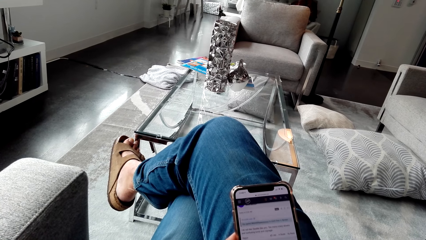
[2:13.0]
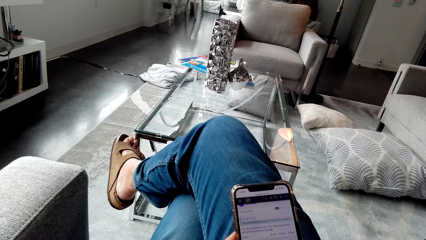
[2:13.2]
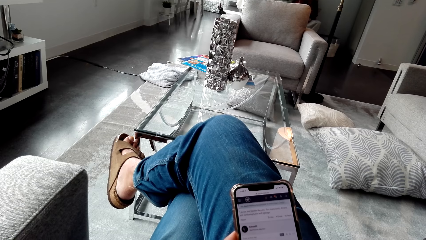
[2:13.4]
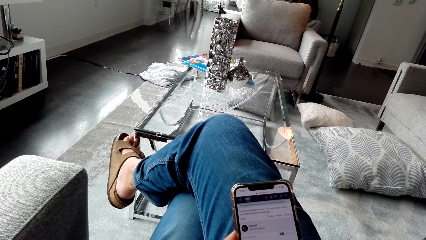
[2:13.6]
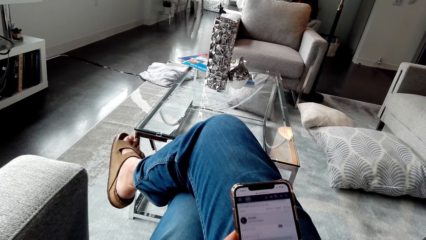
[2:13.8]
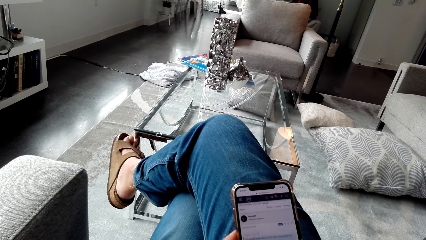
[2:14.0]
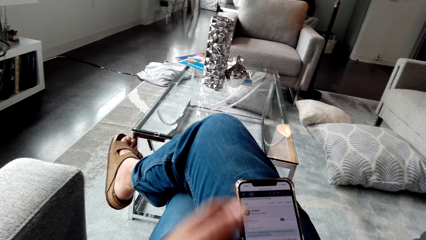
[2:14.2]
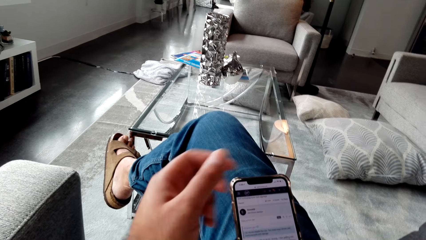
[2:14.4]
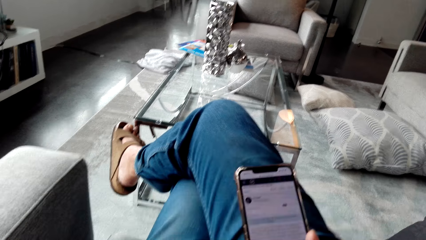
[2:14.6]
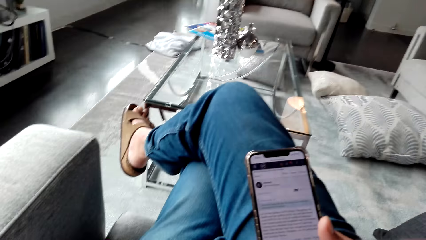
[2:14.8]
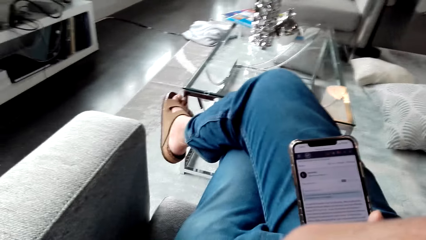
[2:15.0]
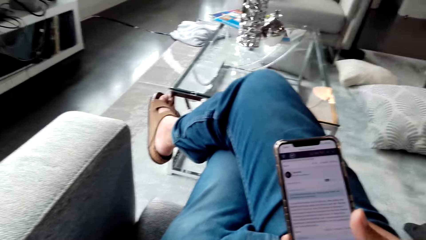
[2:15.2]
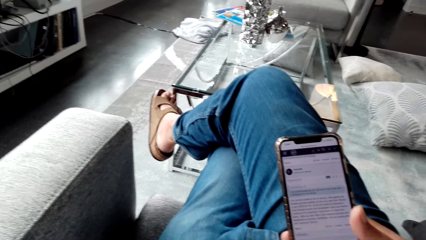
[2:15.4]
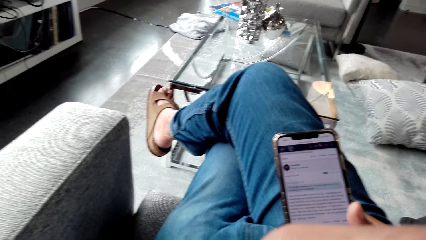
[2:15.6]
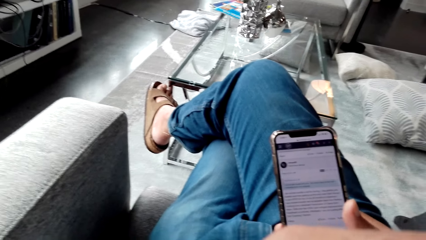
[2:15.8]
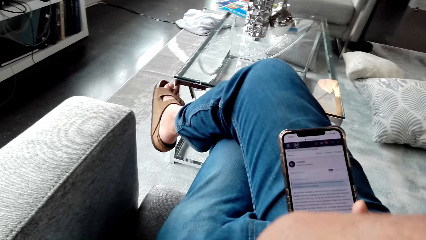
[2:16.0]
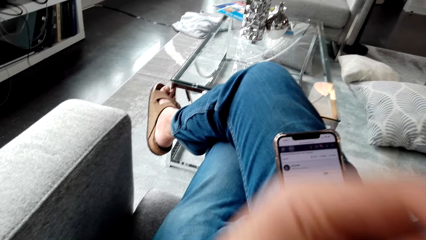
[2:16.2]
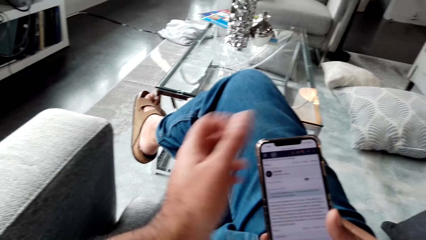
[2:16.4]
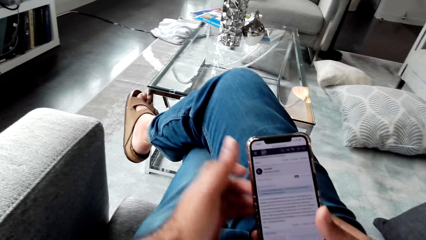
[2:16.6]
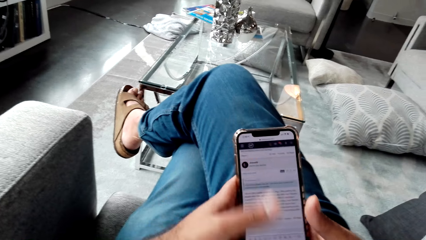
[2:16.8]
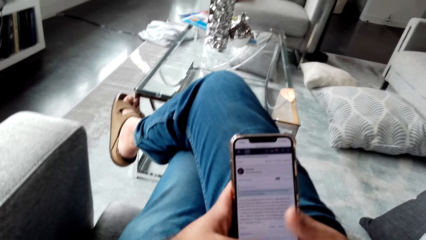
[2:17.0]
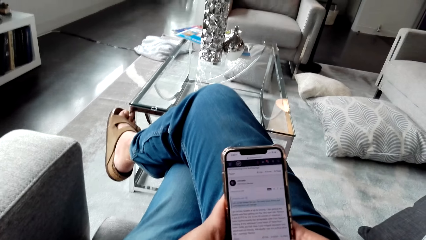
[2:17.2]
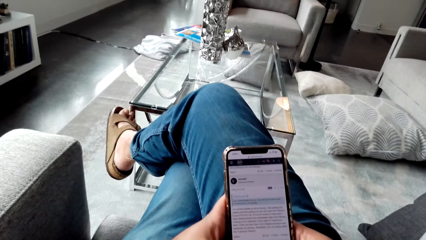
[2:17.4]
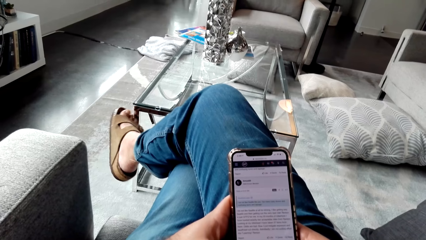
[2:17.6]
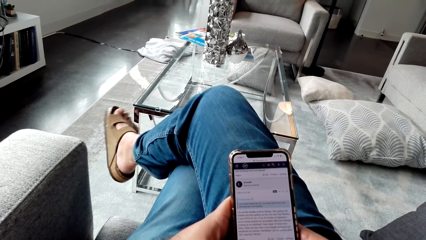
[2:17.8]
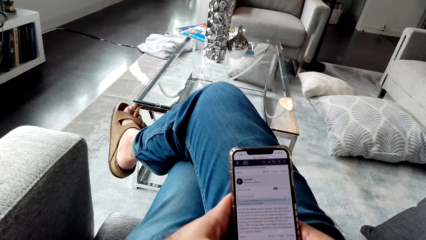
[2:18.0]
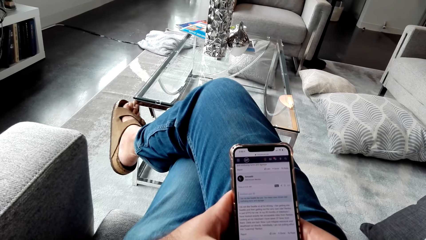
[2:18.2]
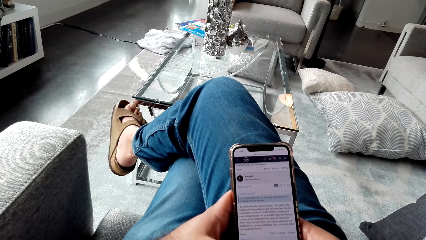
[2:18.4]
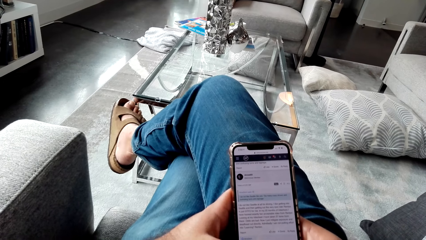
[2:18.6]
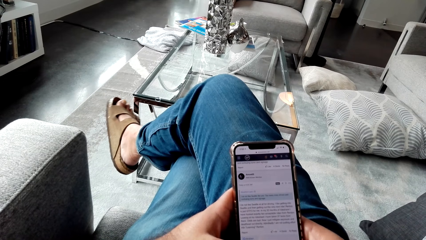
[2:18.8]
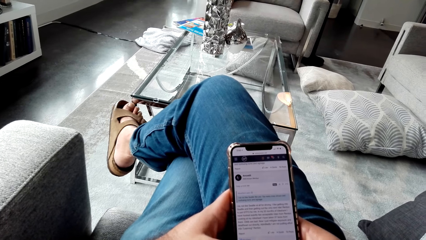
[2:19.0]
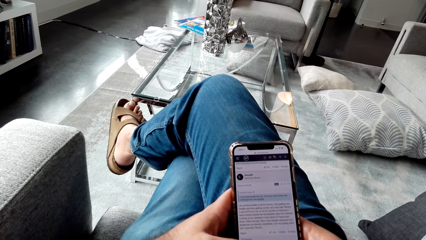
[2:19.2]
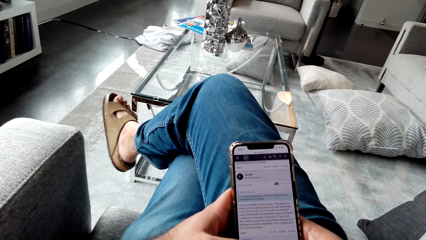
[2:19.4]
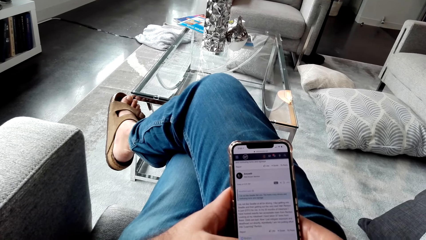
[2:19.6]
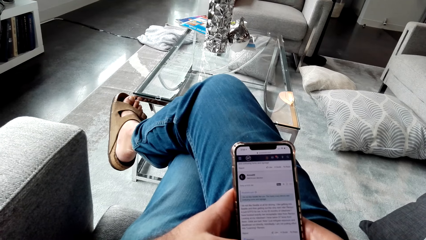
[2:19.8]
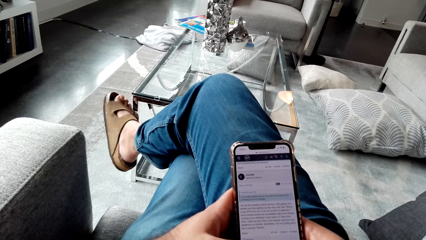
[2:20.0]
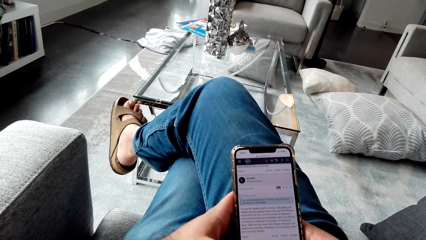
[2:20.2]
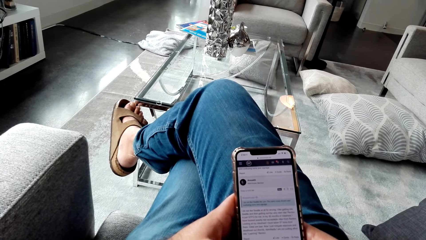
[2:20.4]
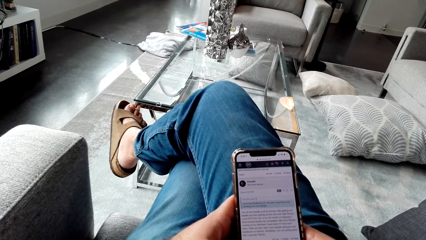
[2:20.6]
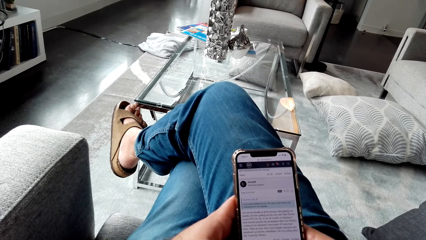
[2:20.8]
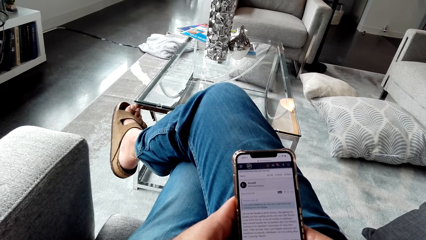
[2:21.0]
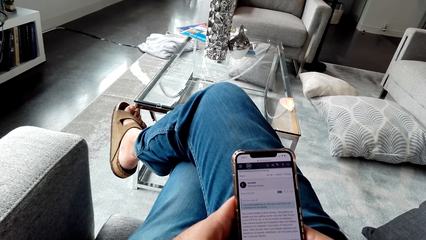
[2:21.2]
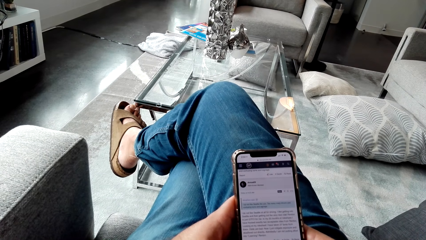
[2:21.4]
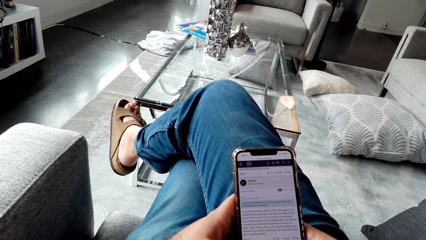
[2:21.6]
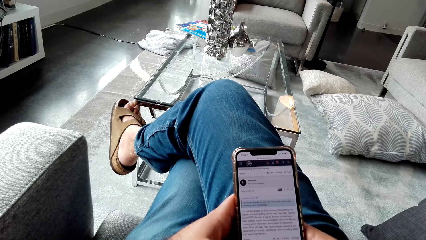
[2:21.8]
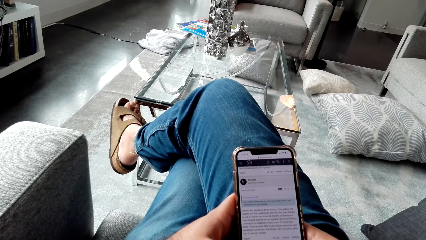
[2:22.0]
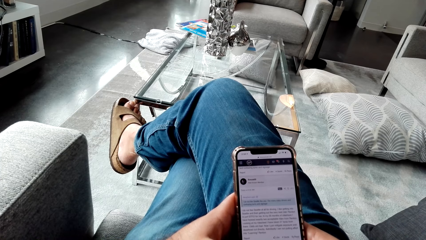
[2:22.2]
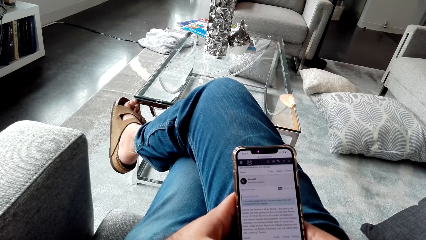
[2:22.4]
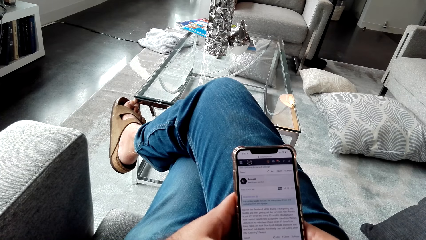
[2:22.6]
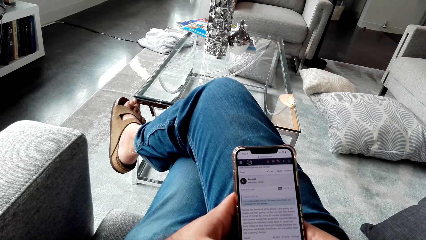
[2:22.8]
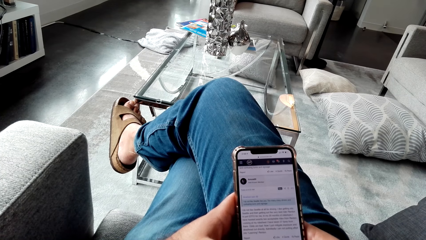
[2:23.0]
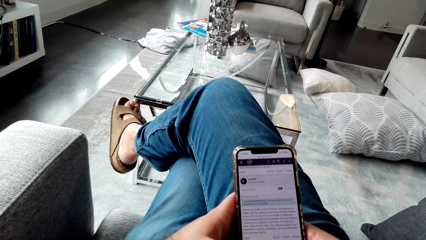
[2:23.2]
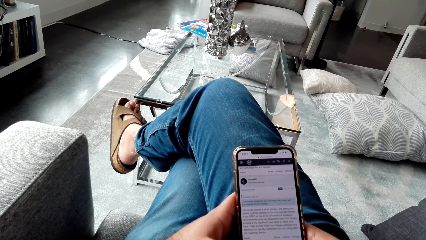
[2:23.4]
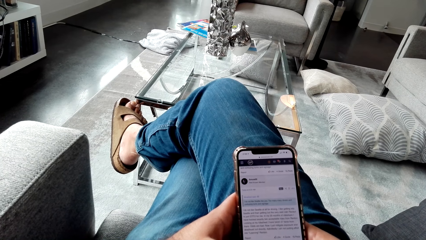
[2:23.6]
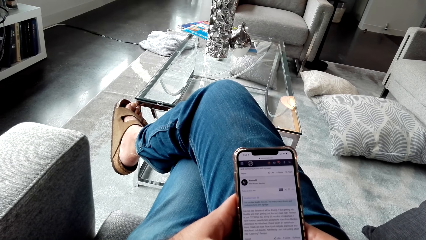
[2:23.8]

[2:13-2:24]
The camera wearer raises a hand. They use the phone.

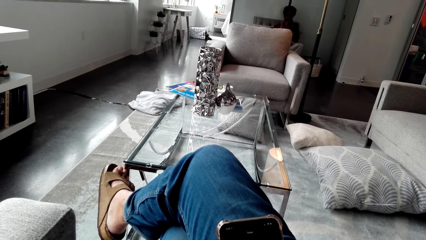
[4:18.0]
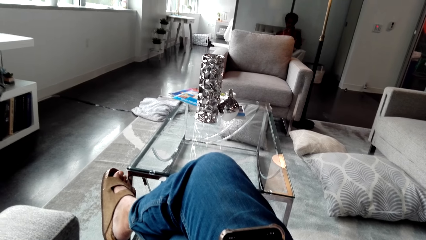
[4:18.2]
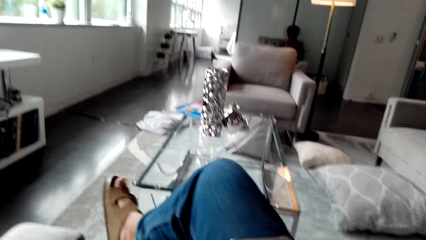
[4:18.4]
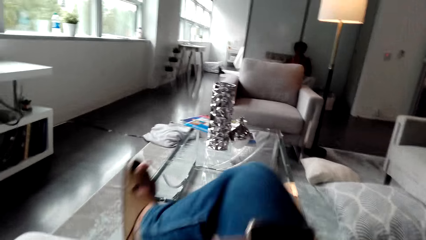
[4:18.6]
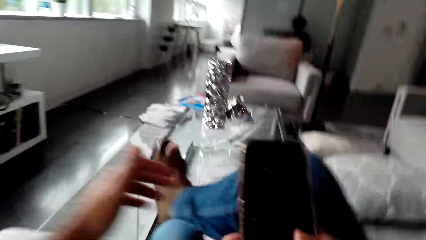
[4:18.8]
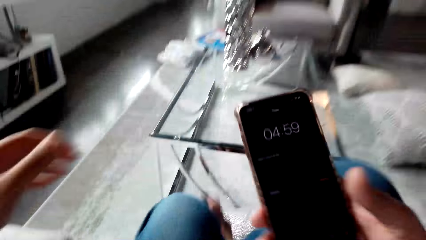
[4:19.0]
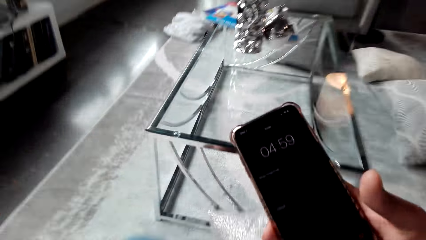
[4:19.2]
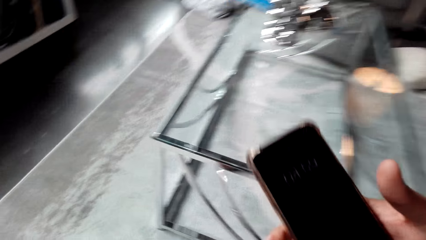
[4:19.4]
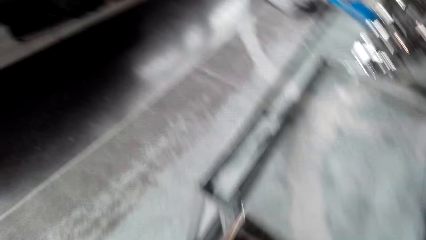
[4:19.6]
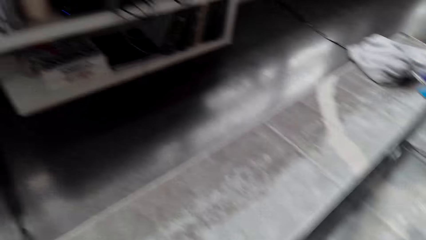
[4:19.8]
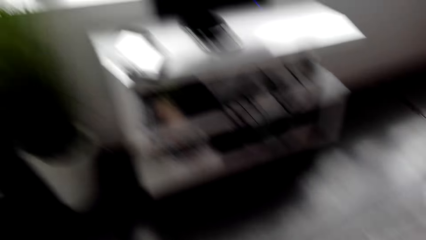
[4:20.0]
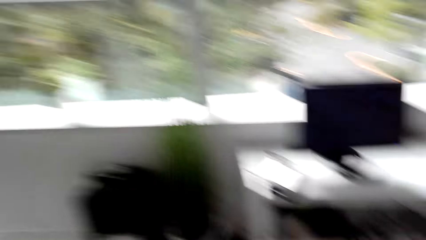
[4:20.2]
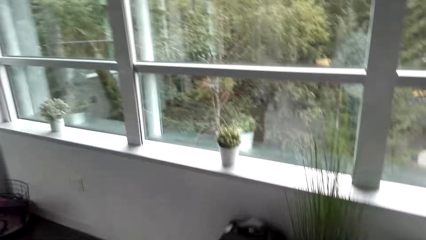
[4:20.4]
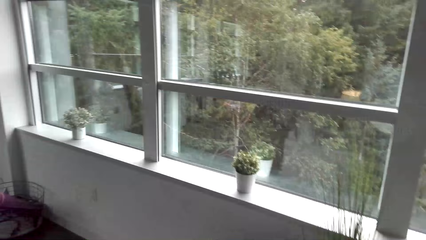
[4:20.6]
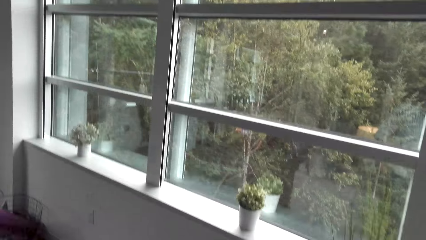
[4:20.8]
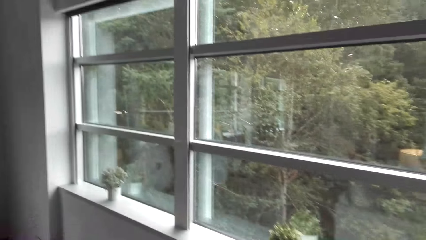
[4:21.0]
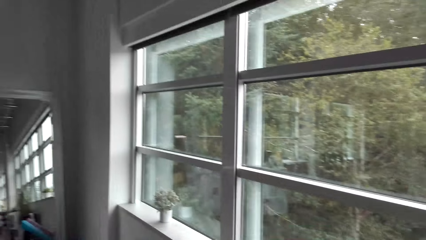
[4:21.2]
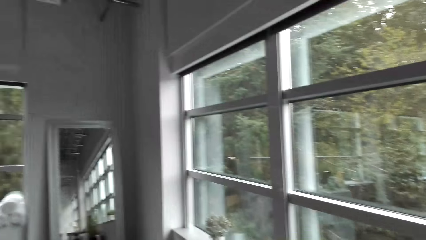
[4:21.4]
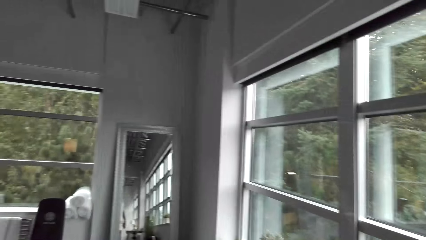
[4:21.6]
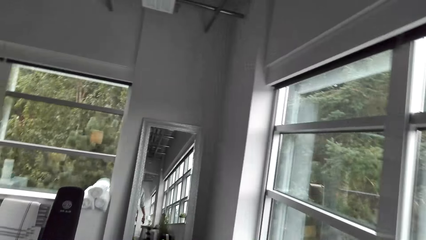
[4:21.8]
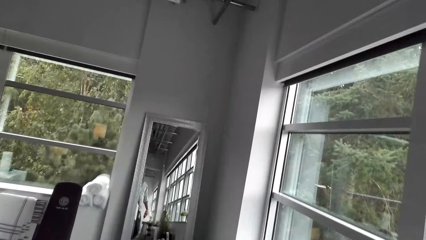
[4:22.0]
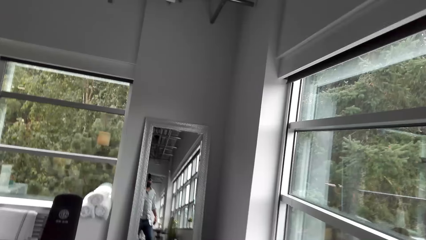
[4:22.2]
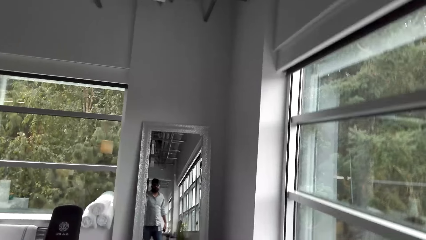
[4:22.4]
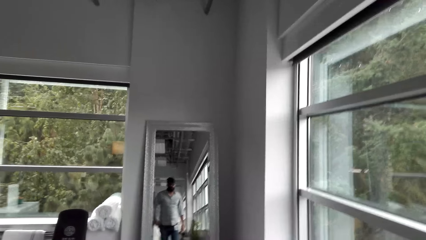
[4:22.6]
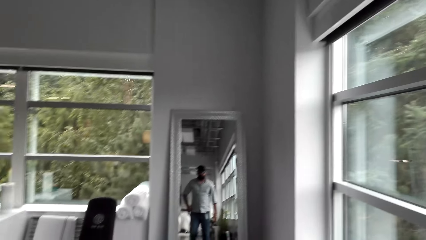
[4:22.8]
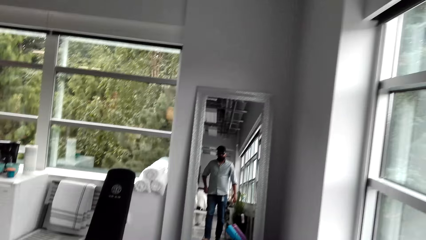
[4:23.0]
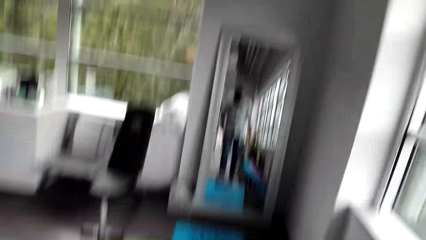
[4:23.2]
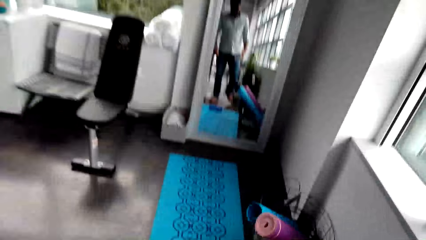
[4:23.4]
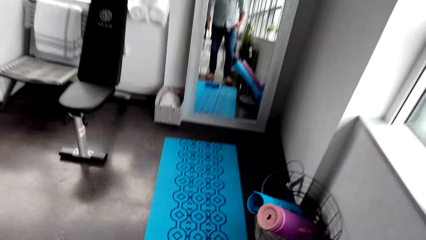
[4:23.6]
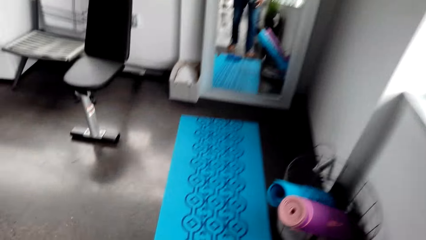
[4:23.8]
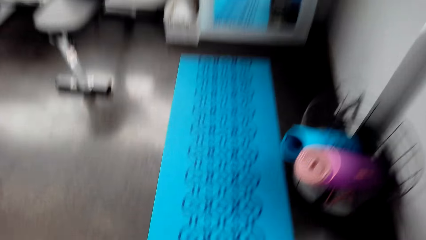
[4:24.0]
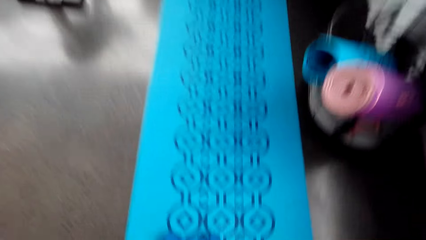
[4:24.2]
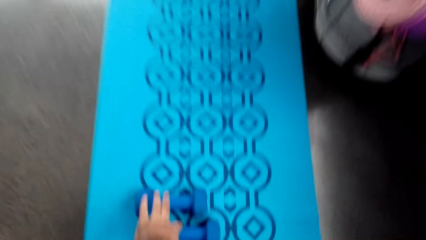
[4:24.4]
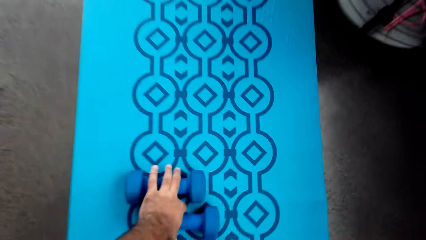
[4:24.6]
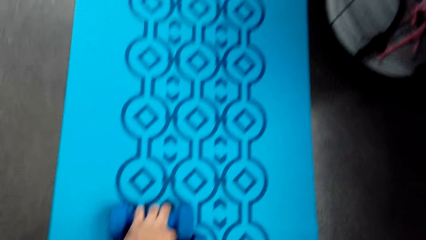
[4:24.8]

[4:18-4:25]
The camera wearer walks around the house.
